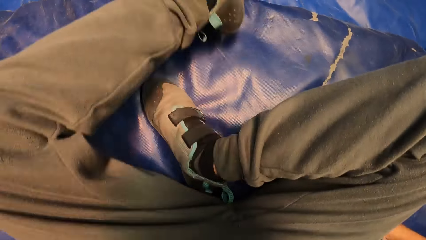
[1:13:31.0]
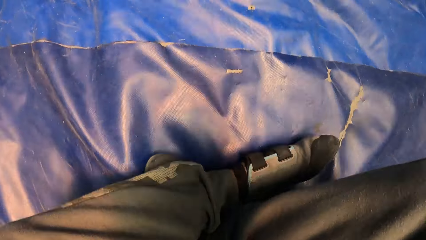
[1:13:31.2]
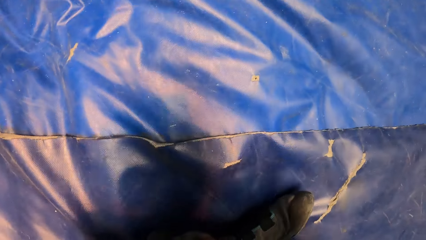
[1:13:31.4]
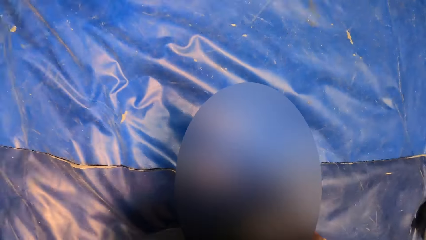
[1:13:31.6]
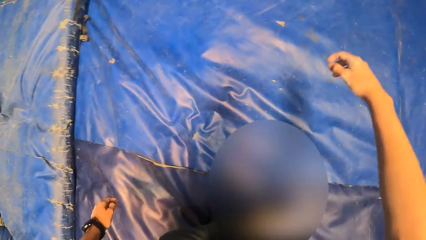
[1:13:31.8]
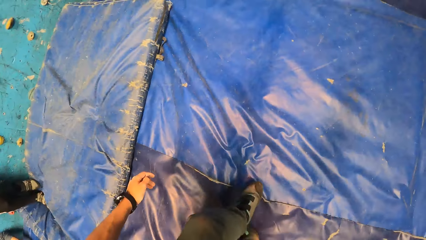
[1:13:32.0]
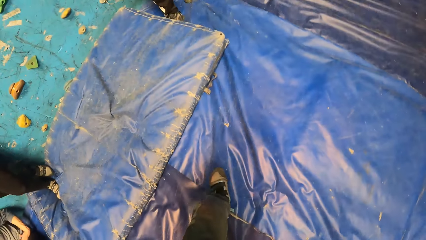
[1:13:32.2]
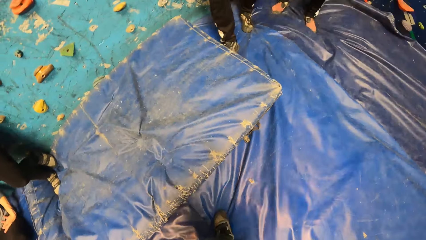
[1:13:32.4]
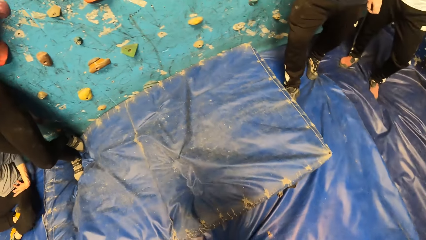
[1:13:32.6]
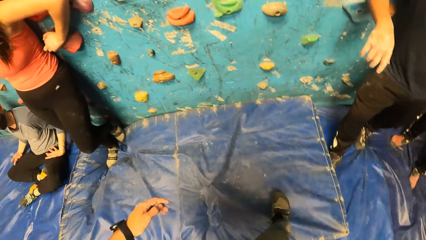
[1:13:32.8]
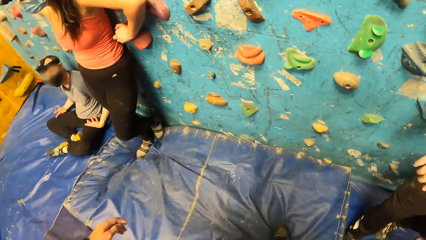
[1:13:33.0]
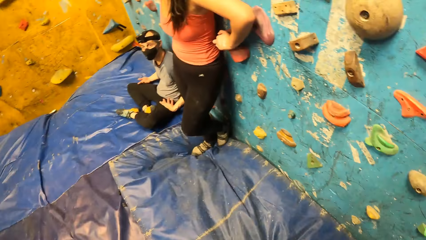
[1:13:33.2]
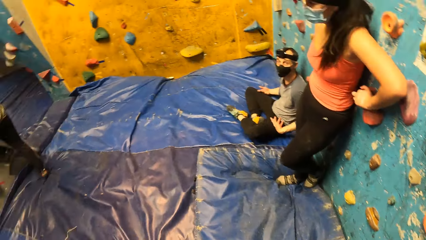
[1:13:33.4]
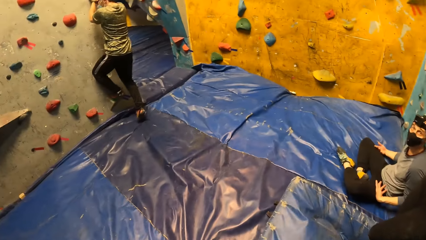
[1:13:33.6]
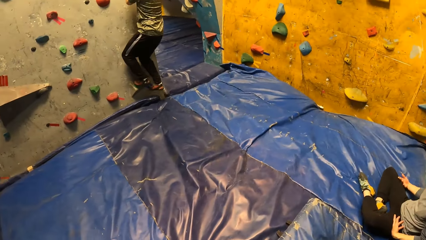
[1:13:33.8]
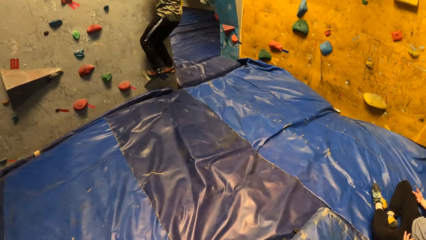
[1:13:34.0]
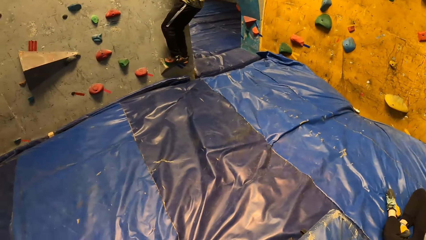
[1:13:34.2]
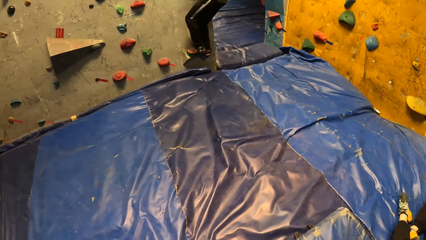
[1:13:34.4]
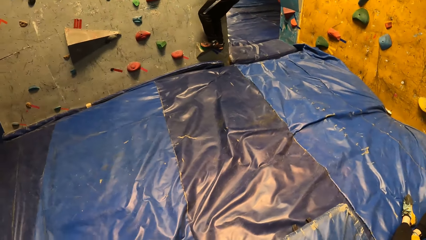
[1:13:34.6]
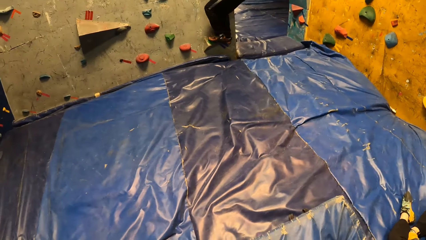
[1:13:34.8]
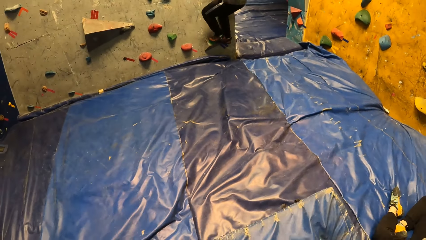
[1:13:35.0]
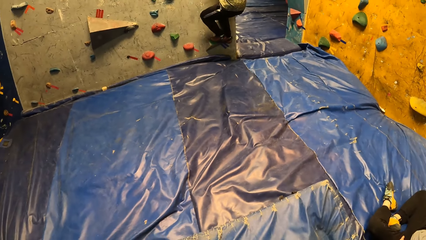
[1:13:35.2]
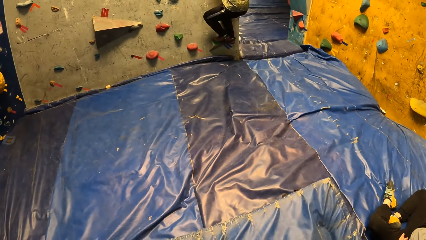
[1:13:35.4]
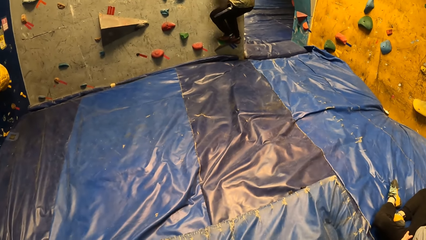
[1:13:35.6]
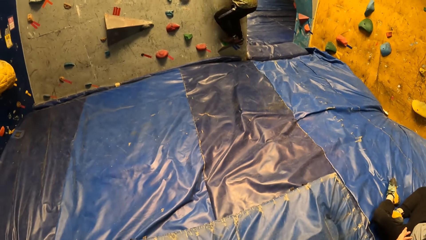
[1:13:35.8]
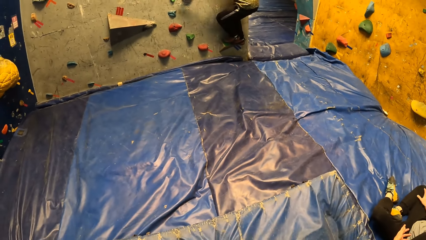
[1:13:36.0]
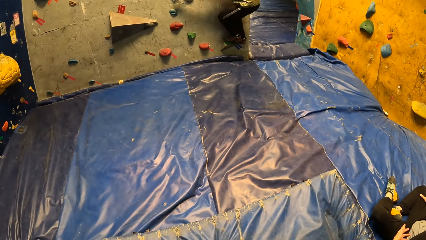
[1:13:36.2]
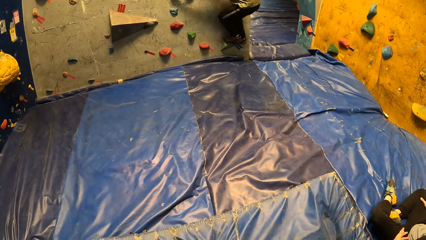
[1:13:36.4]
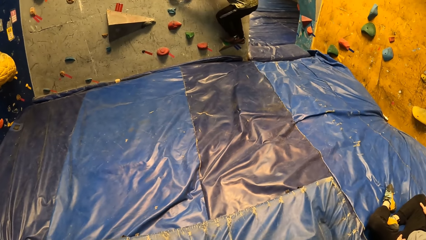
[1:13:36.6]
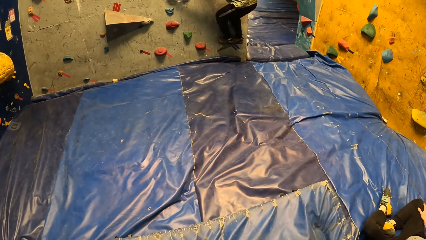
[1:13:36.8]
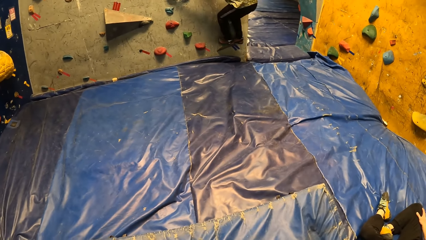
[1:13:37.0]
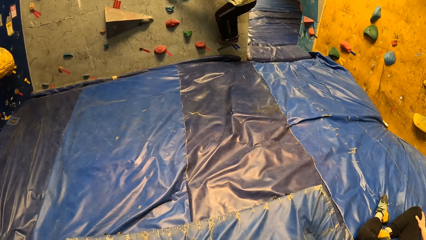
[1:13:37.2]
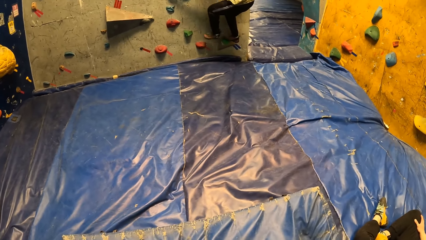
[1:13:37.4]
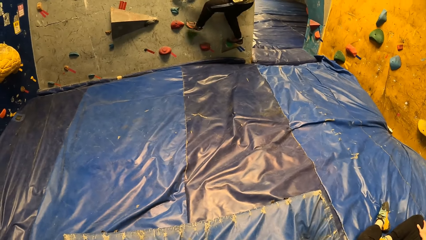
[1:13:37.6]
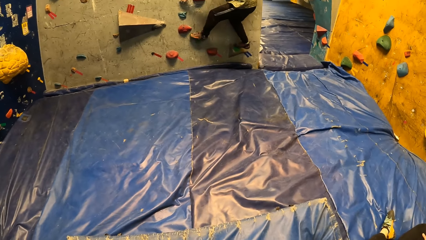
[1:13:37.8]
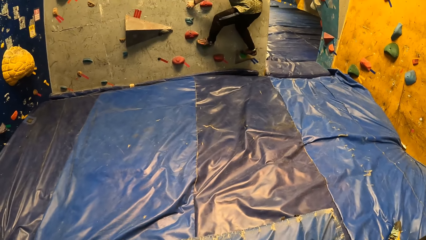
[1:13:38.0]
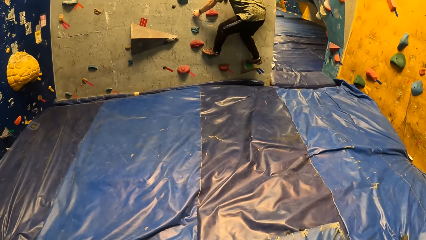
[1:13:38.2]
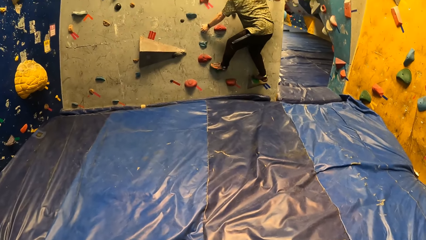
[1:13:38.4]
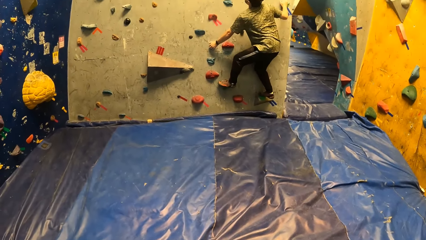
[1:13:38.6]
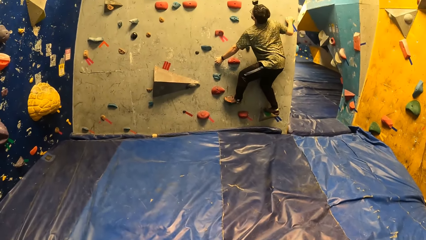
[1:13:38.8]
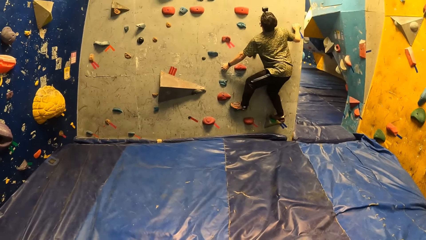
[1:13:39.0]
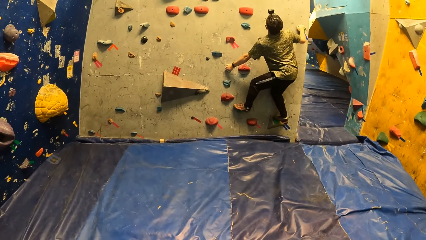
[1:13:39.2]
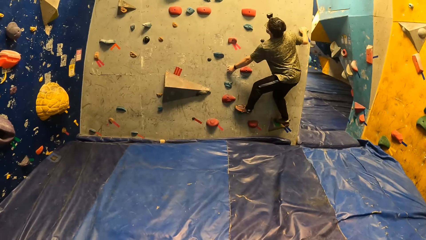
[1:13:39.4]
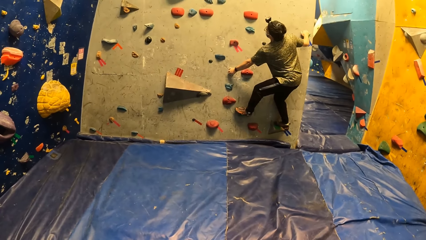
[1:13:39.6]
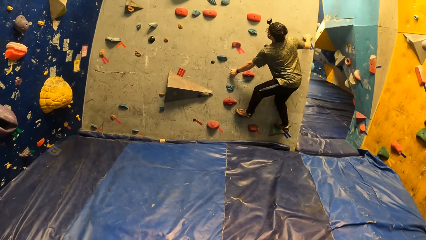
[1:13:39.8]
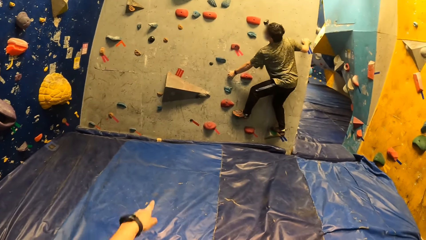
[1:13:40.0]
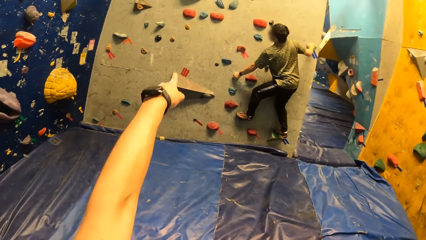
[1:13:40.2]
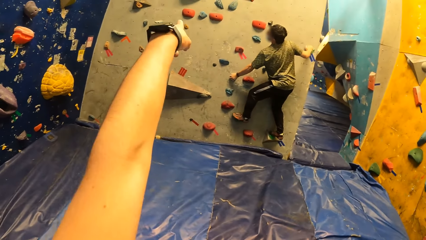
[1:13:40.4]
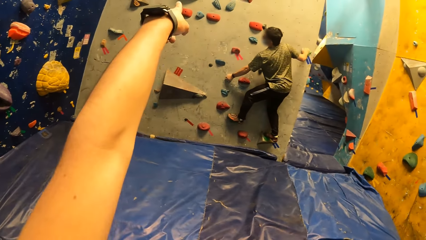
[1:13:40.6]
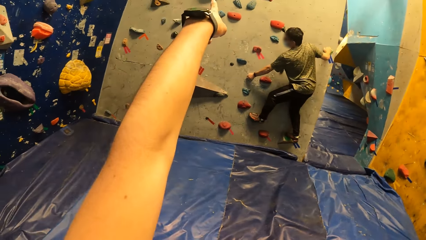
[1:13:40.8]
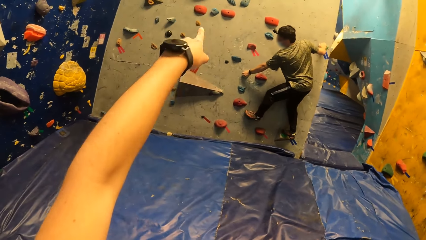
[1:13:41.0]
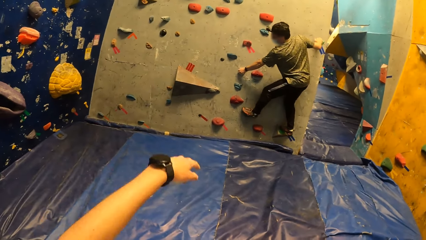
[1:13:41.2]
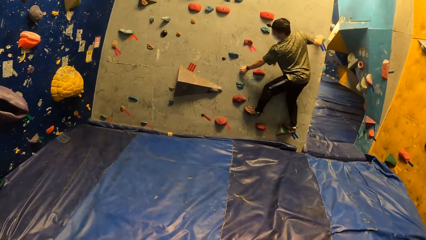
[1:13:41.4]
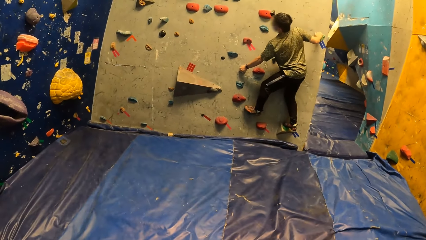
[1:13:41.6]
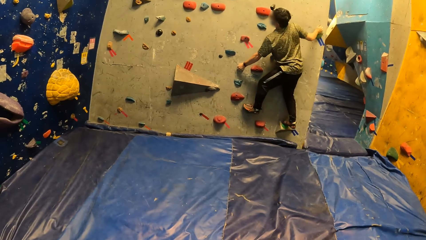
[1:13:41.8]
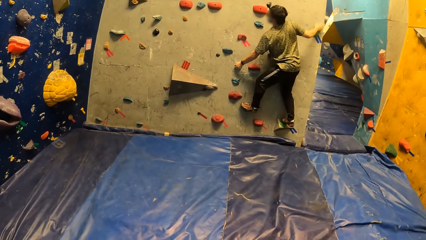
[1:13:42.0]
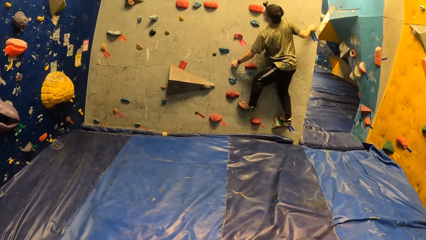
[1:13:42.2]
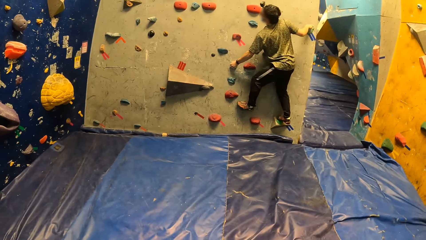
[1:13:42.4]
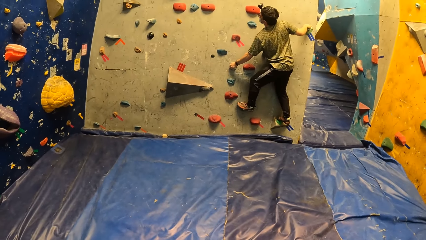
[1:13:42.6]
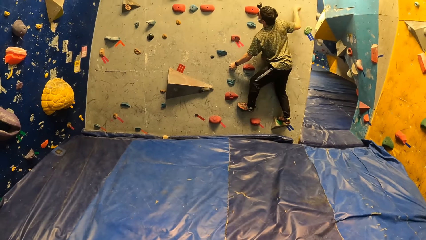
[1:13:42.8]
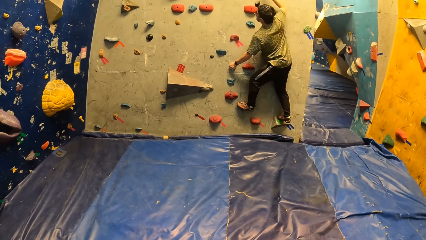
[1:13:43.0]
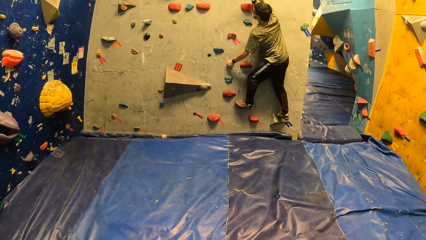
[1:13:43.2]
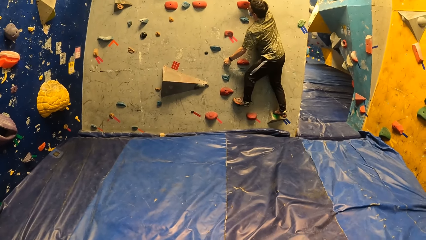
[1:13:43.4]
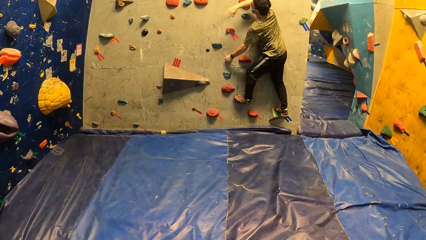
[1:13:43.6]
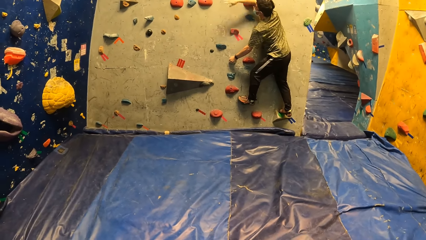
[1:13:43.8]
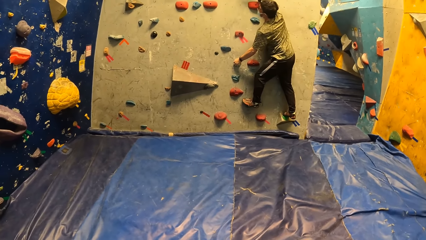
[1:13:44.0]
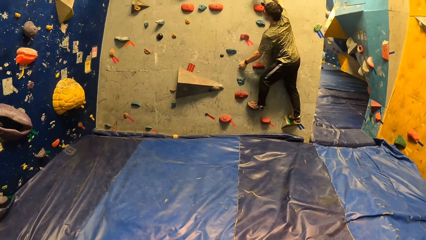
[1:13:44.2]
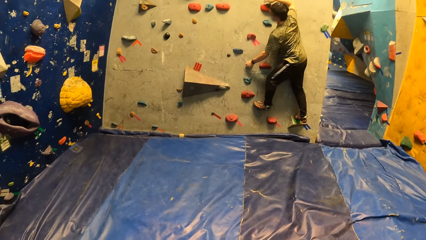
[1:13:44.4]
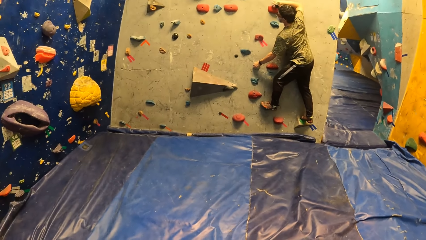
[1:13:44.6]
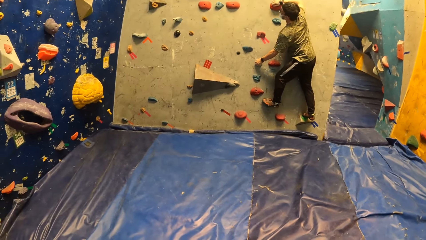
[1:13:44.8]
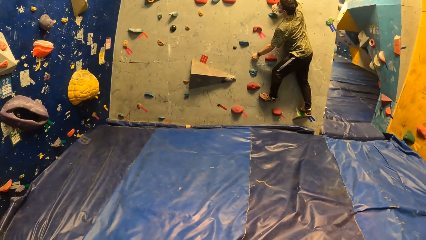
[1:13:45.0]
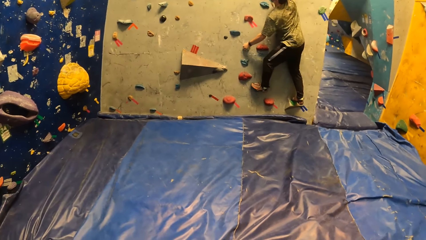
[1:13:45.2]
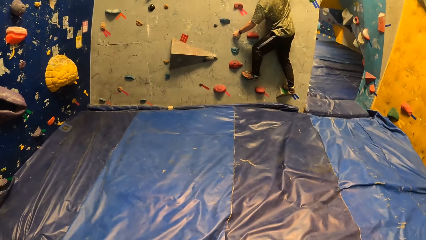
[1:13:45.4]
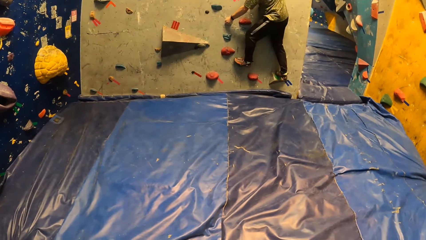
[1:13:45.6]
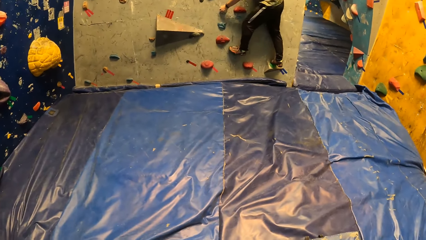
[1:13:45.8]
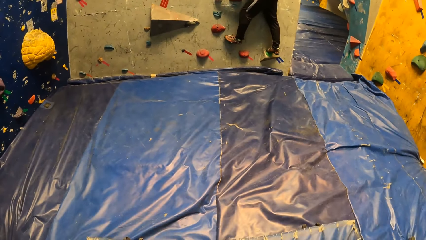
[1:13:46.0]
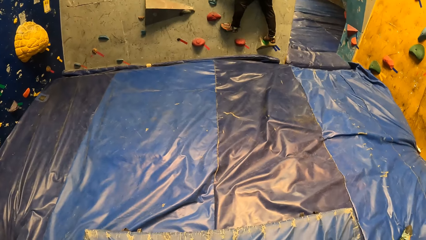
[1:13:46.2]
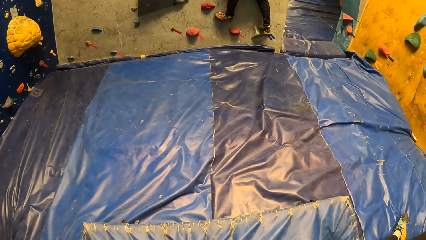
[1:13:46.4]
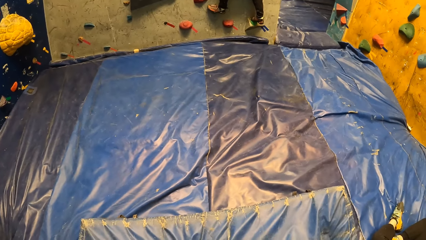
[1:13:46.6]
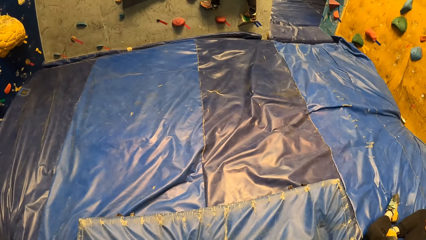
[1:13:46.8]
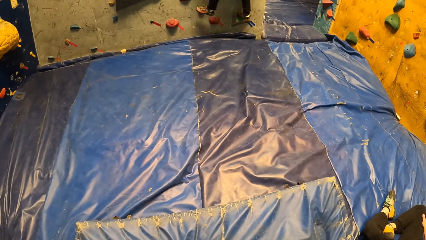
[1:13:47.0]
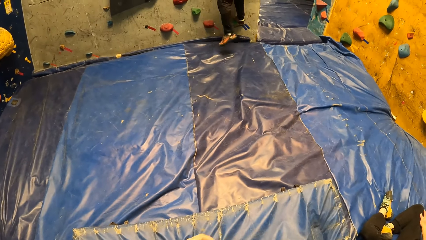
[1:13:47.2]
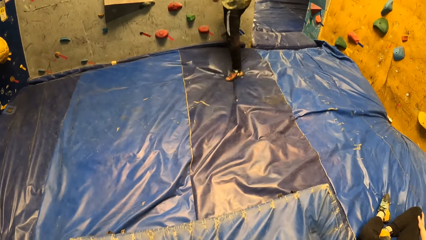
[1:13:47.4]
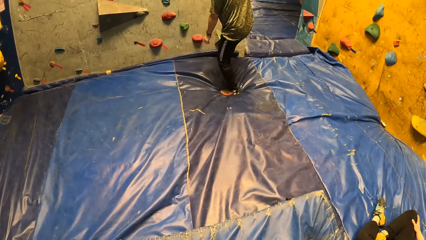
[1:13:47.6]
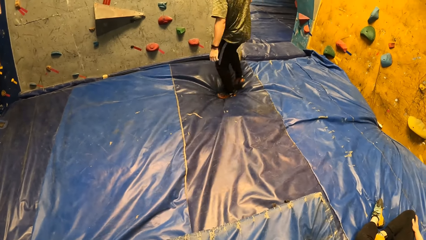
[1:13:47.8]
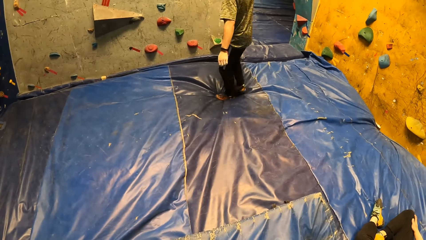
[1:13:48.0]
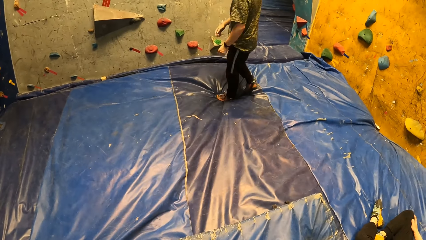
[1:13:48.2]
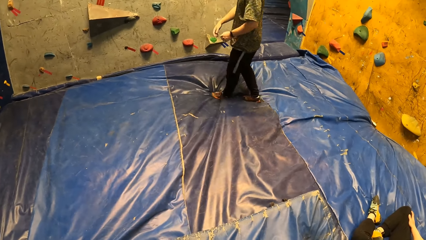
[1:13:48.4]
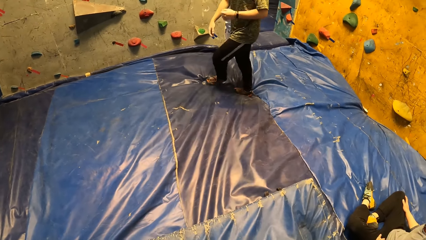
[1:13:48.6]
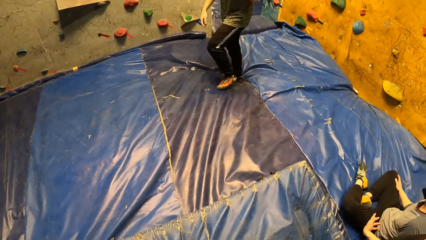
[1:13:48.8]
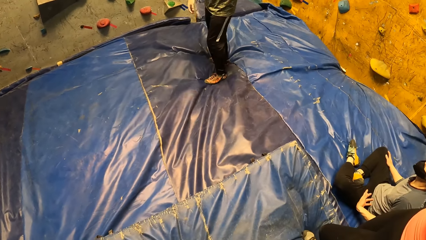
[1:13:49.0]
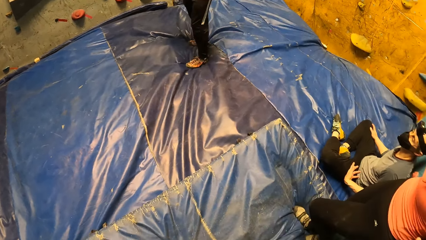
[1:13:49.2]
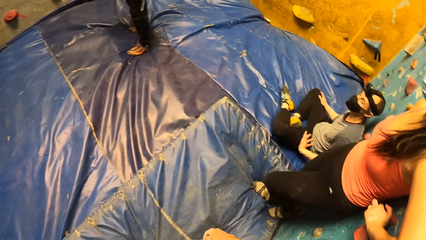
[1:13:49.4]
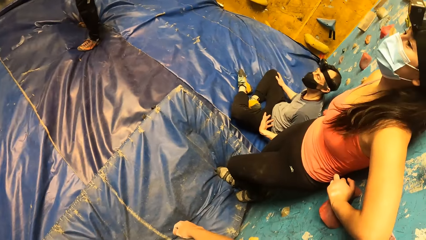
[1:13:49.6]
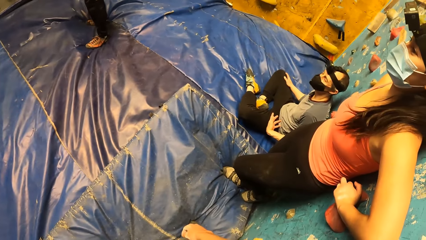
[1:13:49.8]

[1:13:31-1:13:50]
The camera wearer stands from the mat with both hands. He walks. The man climbs the rock wall with both hands. The camera wearer looks at the man. He points at the rock wall to the man with his left hand. The man climbs the wall, falls from the wall and gets off the wall. The camera wearer looks at the man.
